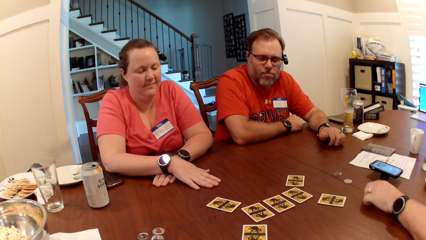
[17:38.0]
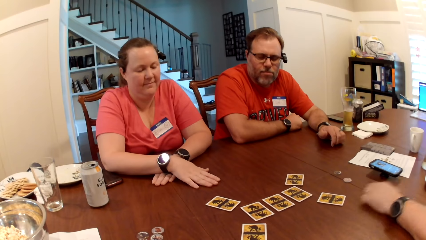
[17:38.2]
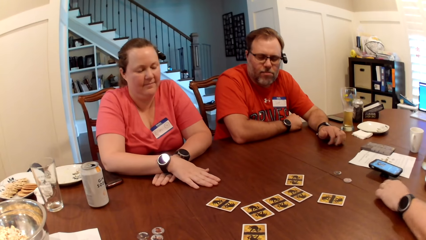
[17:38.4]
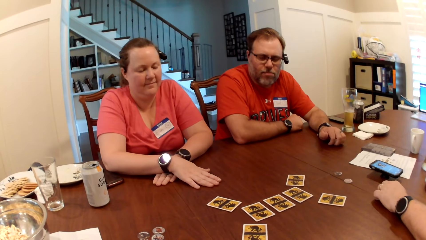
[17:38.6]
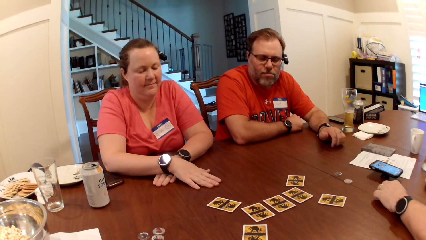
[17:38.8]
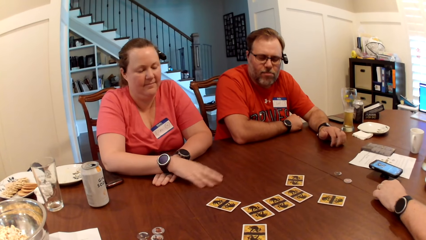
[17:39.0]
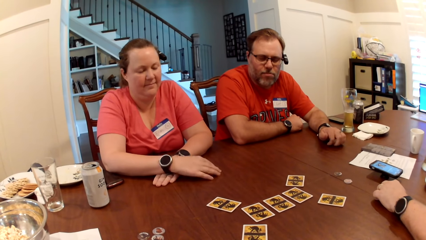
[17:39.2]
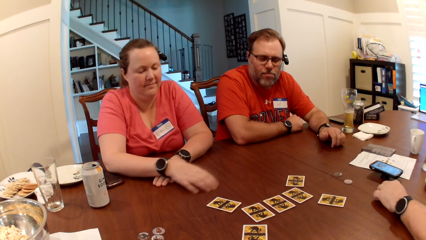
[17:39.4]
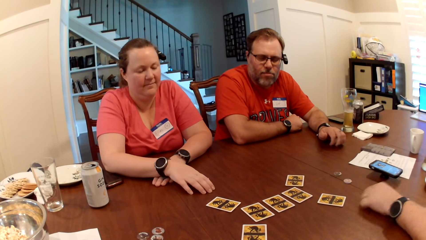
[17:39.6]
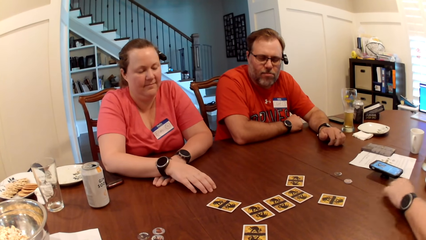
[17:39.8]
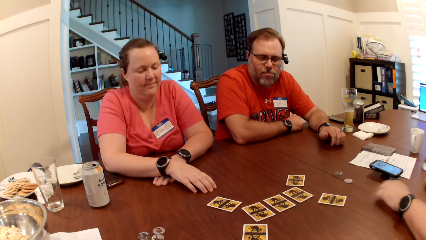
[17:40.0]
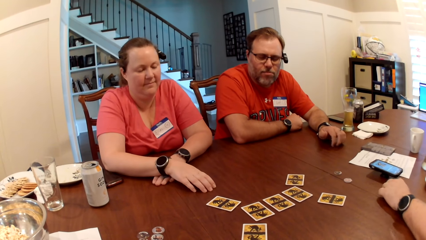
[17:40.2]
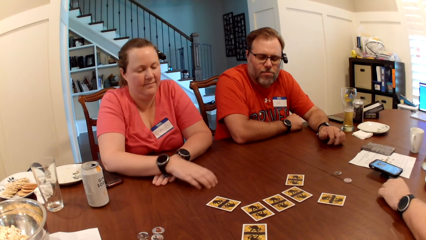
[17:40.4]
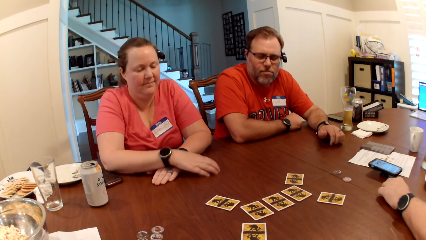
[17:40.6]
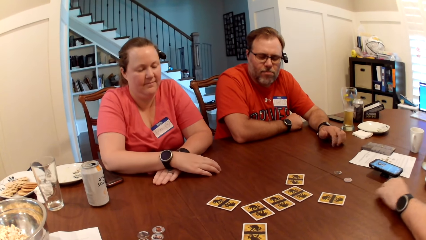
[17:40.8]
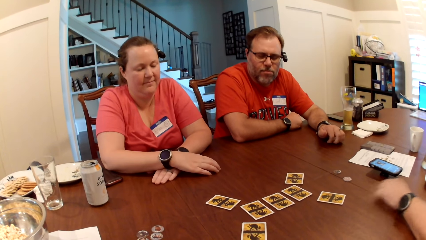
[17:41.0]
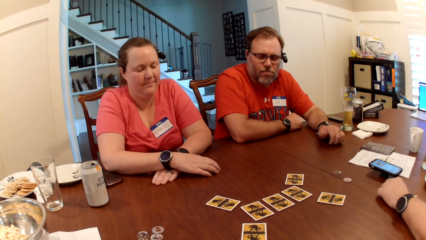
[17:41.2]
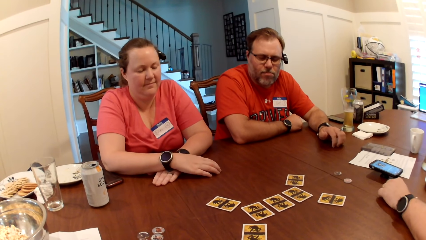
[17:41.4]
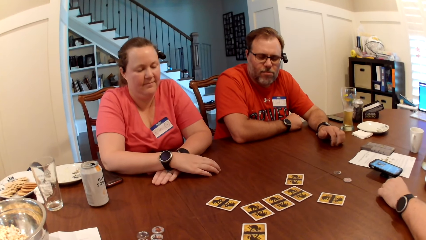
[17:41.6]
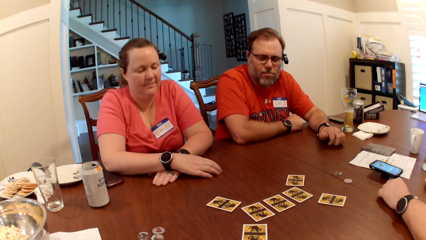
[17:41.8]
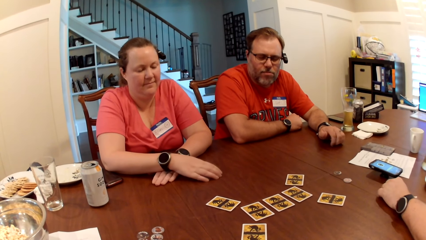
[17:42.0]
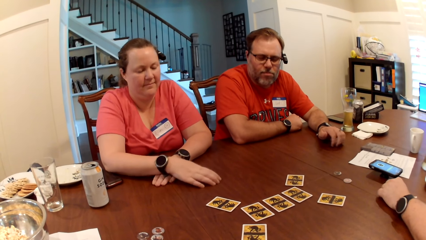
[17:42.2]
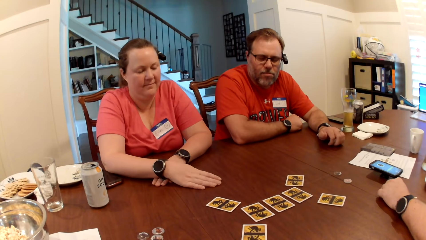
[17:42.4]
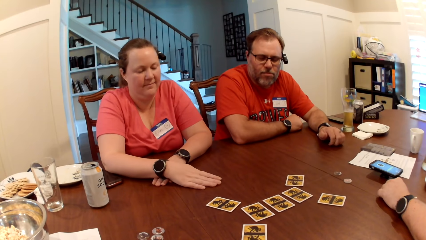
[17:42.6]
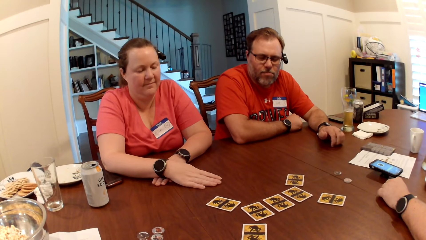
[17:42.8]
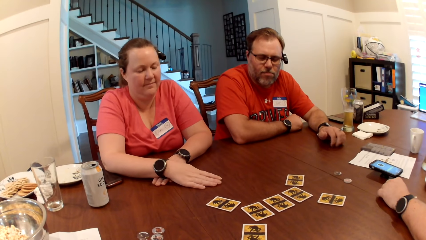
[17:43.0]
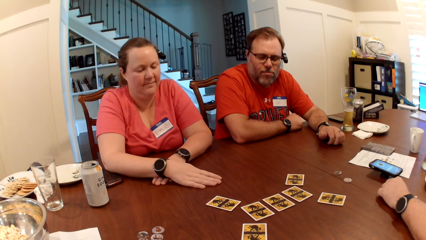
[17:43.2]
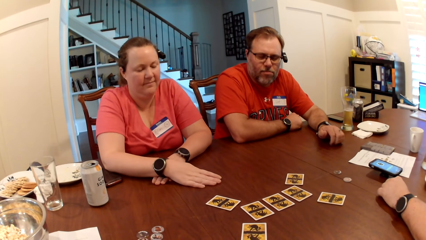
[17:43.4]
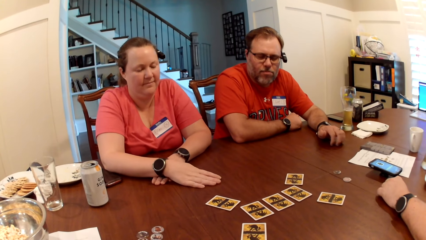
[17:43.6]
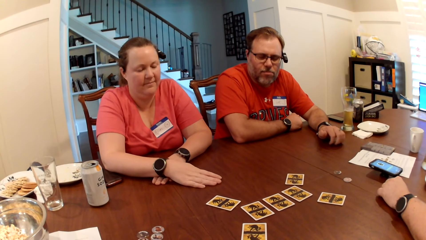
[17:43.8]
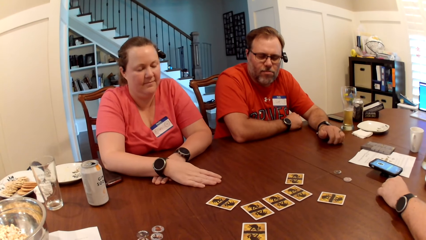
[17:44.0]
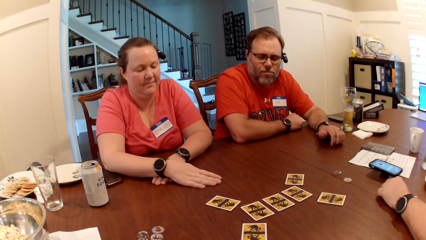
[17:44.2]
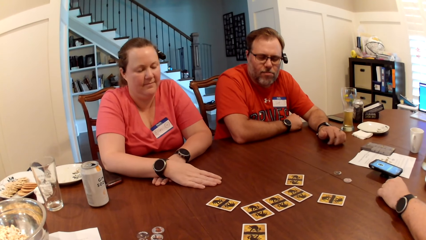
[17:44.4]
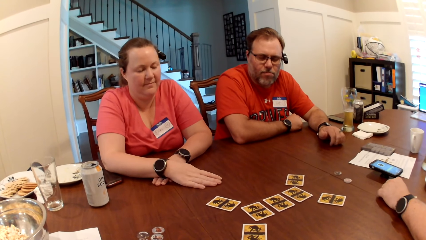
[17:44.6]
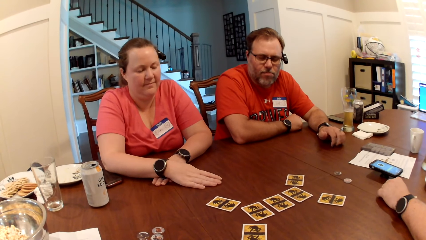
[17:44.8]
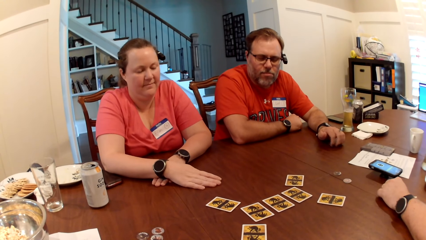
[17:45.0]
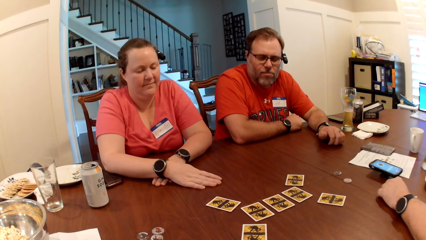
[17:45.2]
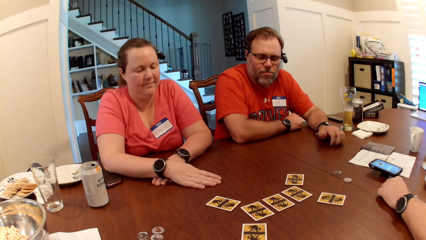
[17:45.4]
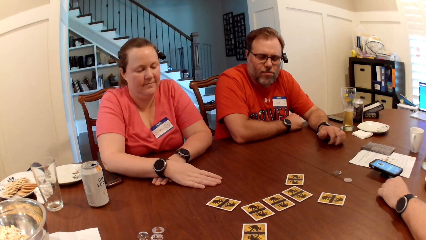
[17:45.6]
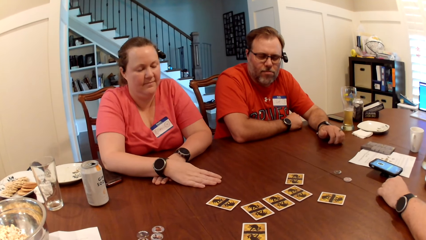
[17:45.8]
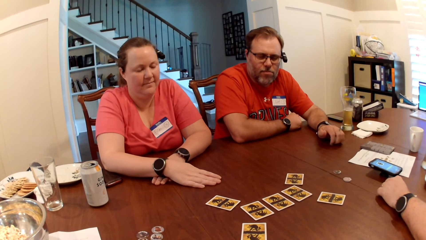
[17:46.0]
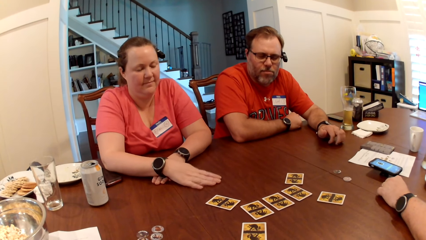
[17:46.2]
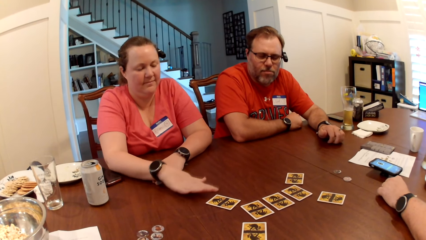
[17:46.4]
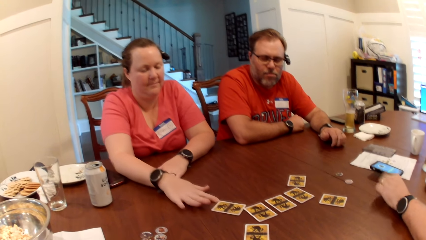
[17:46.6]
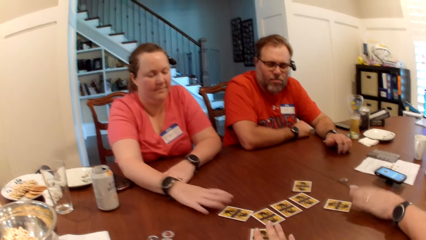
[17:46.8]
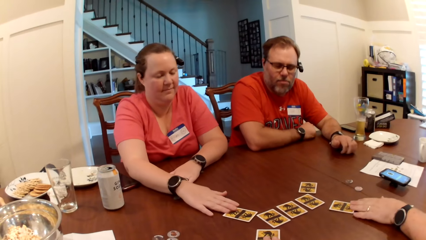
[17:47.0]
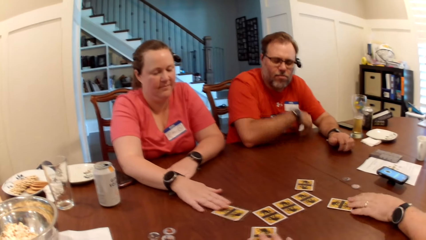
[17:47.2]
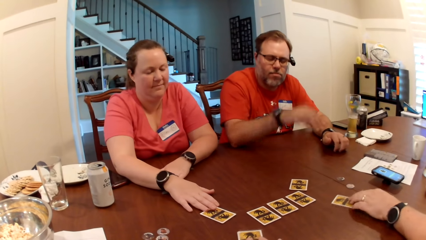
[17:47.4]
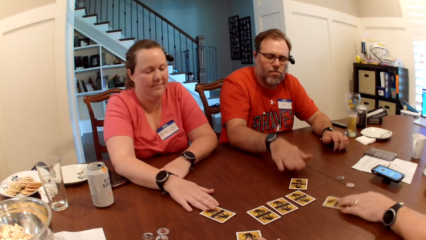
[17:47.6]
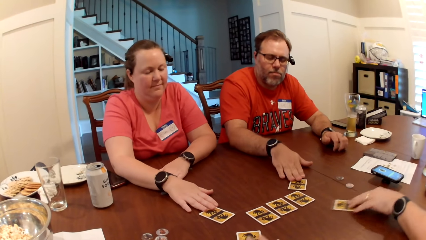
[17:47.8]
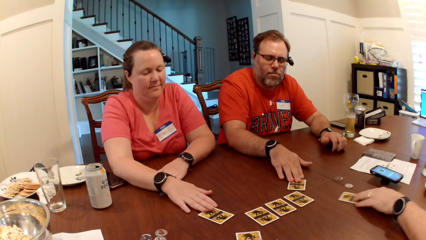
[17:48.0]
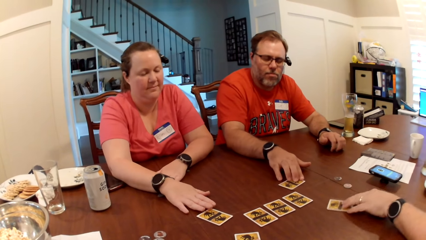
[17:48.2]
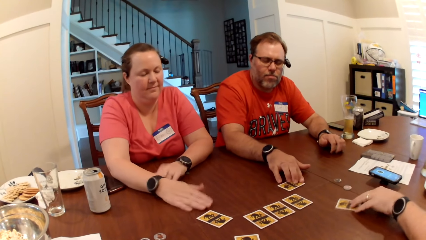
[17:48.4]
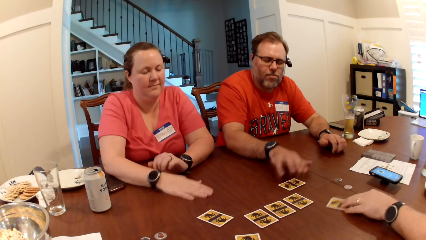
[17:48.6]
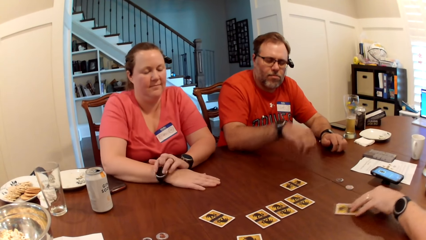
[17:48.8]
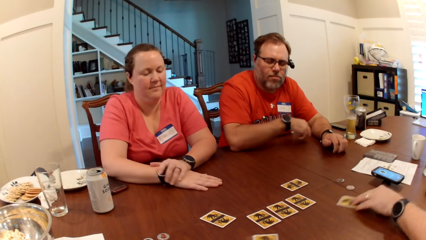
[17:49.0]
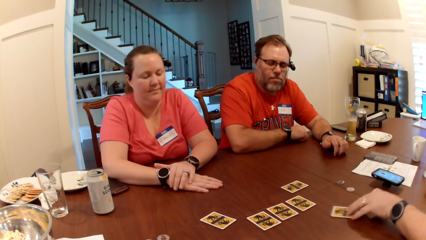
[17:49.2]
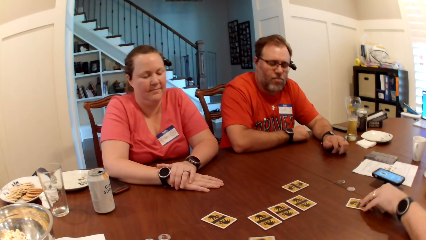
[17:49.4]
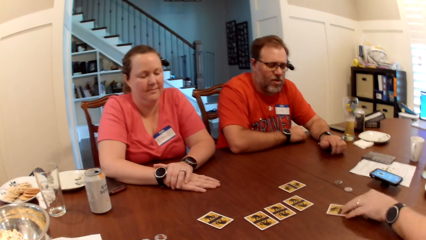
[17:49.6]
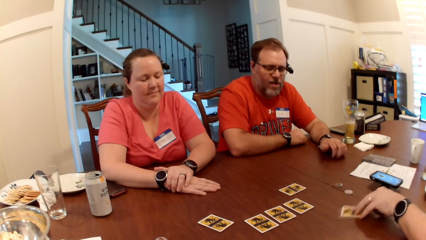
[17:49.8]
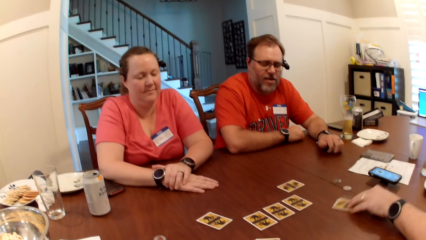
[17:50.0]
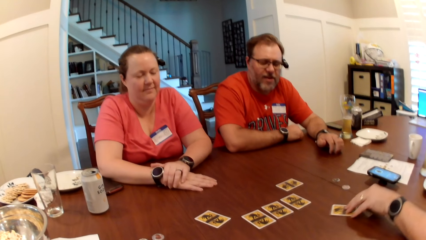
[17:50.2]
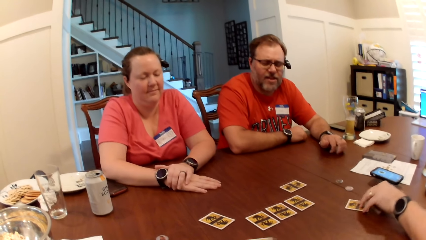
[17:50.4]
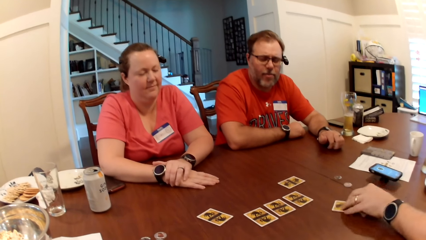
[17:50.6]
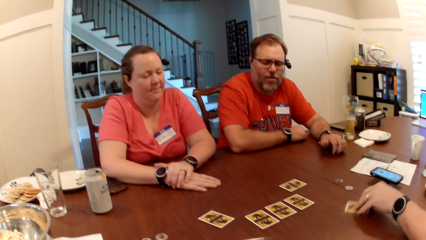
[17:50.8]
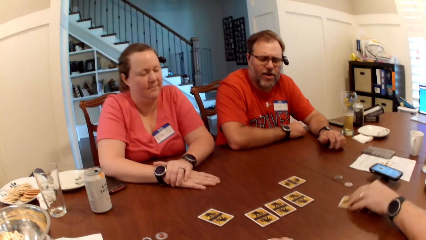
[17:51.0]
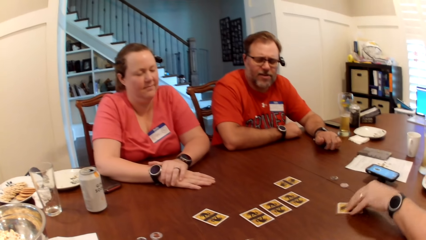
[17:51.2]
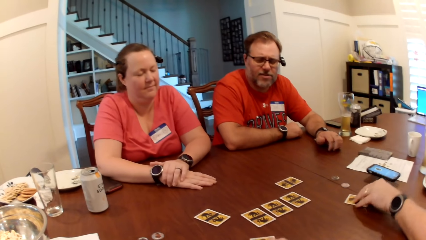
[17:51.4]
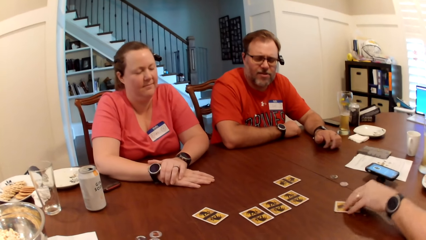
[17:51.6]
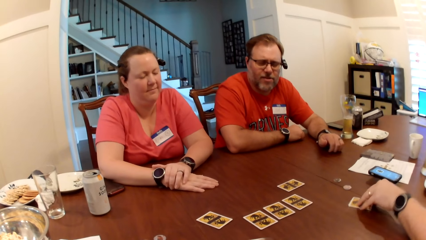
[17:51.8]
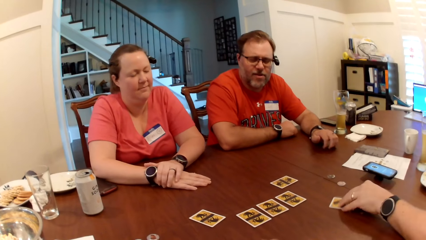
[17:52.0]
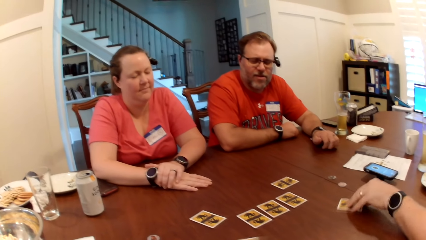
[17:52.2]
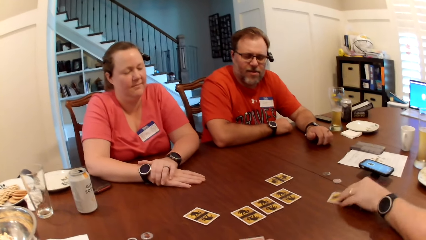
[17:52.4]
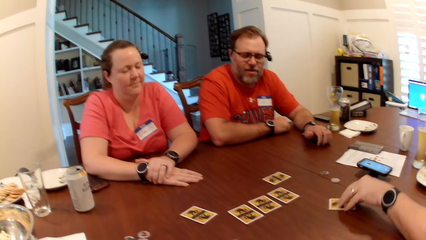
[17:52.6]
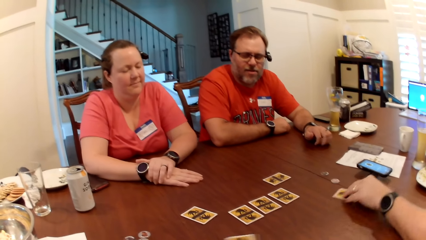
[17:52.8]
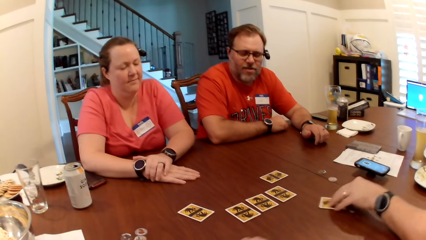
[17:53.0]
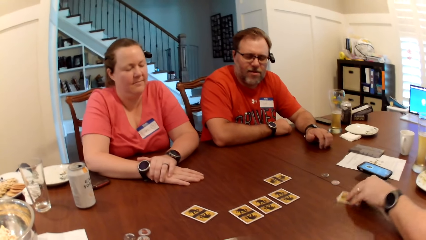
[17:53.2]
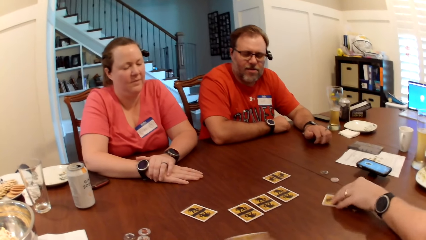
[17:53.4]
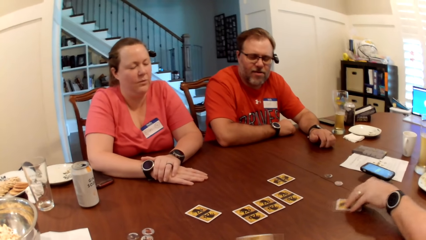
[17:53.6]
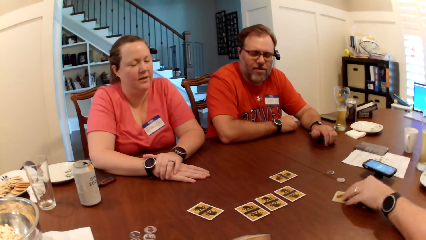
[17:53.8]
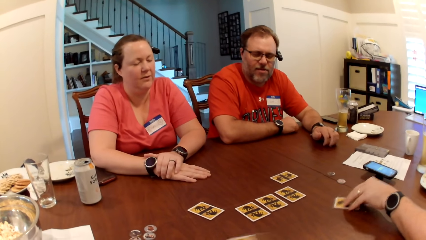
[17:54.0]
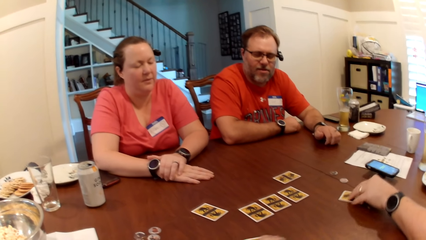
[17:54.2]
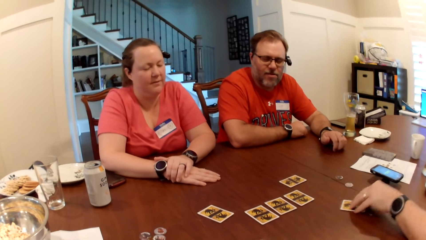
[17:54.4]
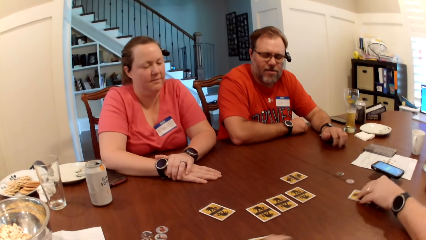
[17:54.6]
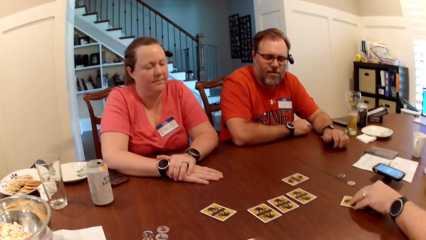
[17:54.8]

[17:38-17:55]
A man scratches the table with his left hand. A woman scratches the table with her right hand. The camera wearer shifts the card on the table with her right hand. The man shifts the card on the table with his left hand. The woman shifts the card on the table with her right hand. The man shifts the card on the table with his right hand. The woman, the man and another man rotate the card on the table. The camera wearer interacts with the other man, the first man and the woman.
